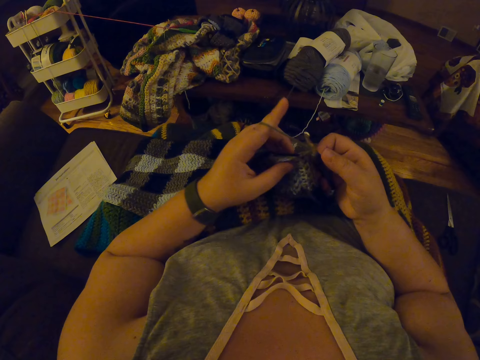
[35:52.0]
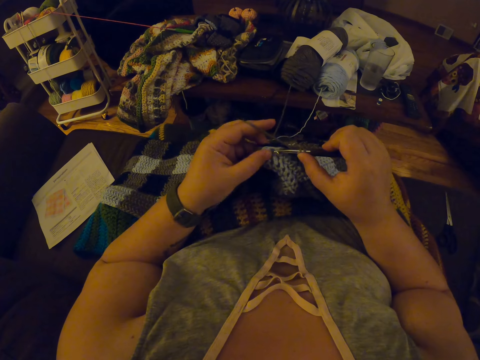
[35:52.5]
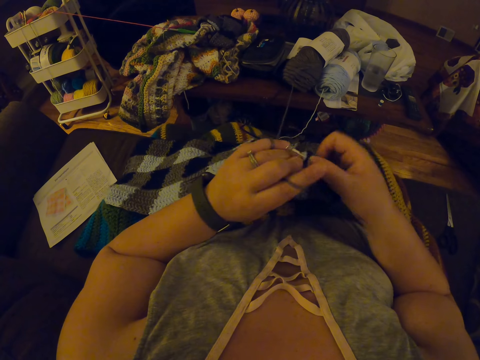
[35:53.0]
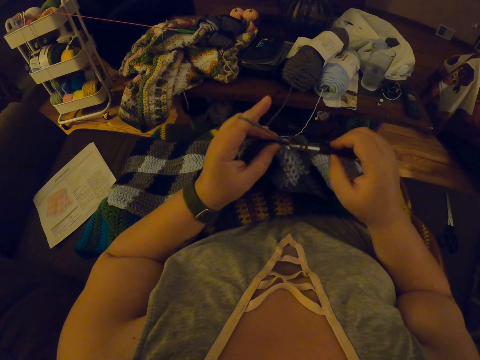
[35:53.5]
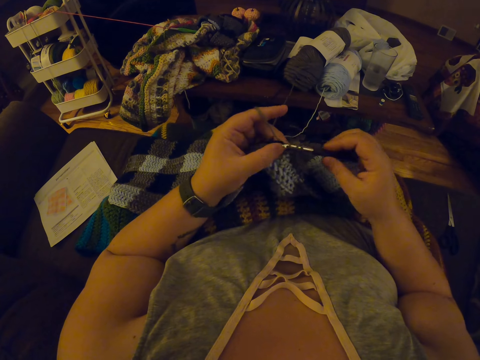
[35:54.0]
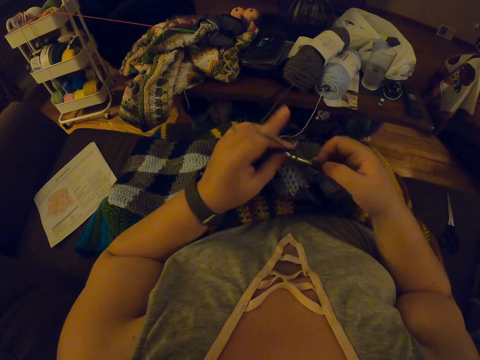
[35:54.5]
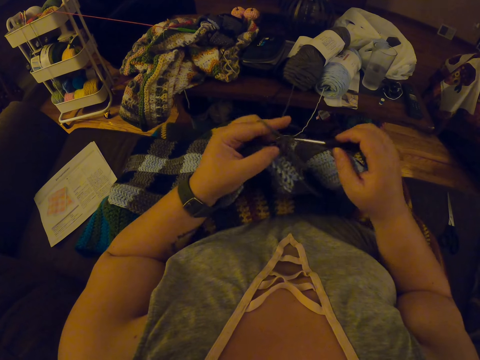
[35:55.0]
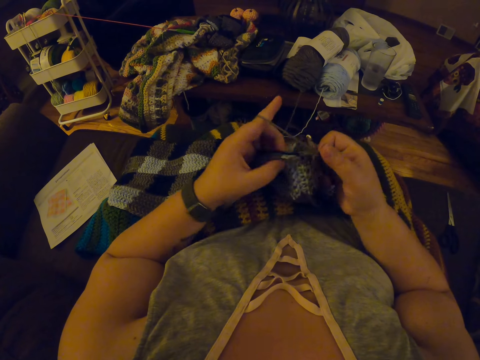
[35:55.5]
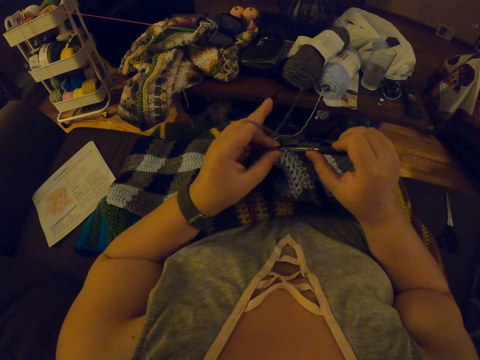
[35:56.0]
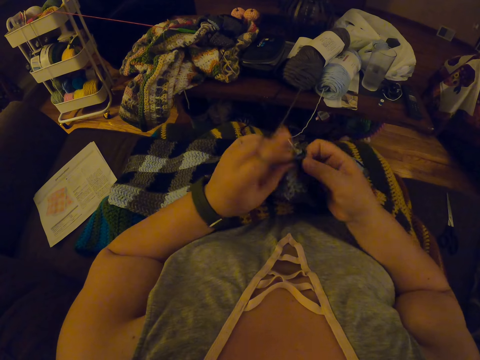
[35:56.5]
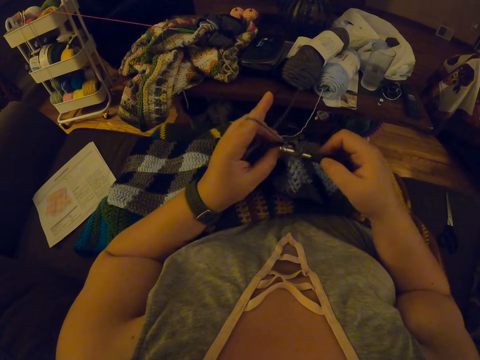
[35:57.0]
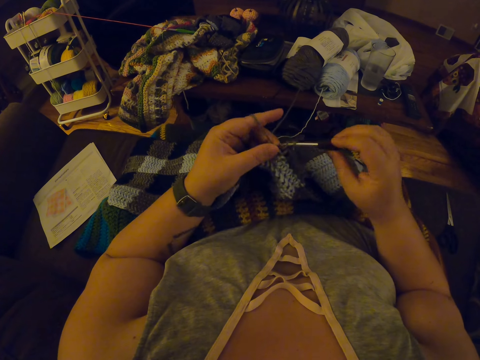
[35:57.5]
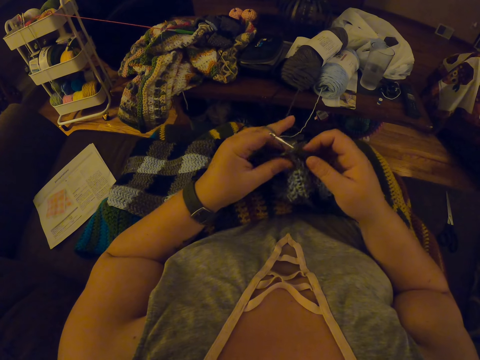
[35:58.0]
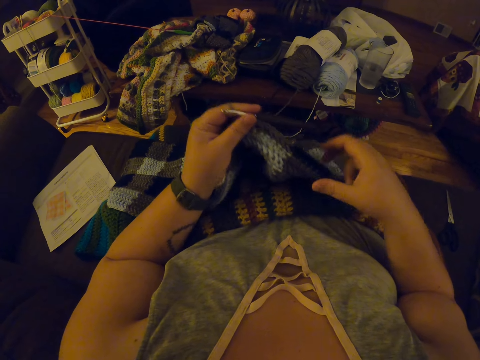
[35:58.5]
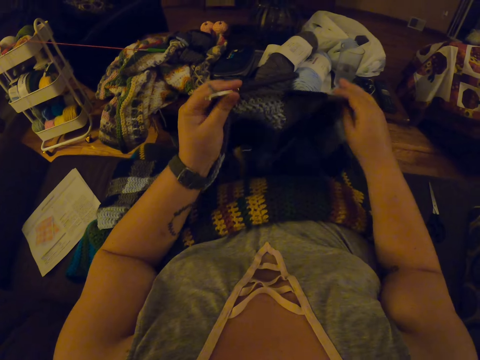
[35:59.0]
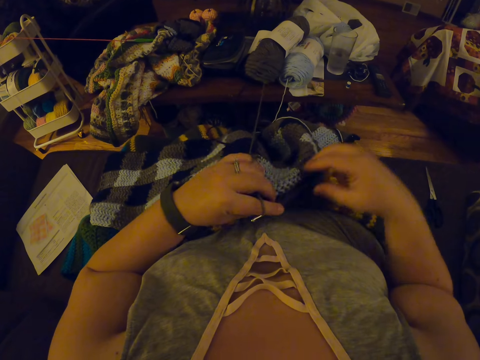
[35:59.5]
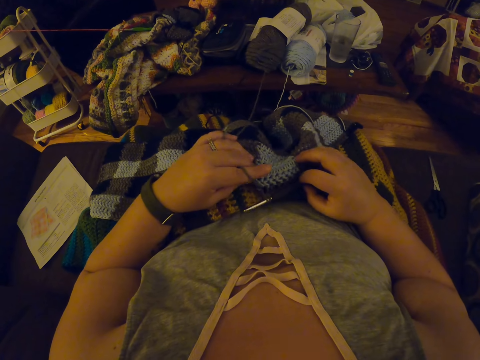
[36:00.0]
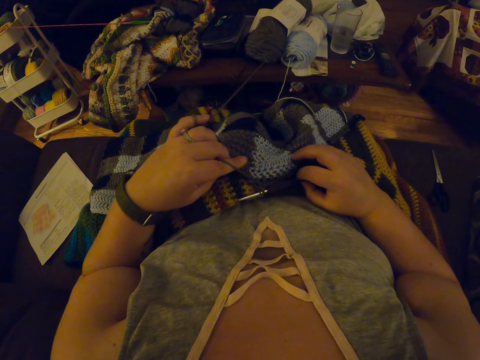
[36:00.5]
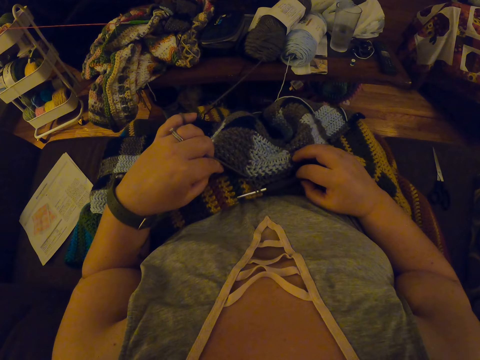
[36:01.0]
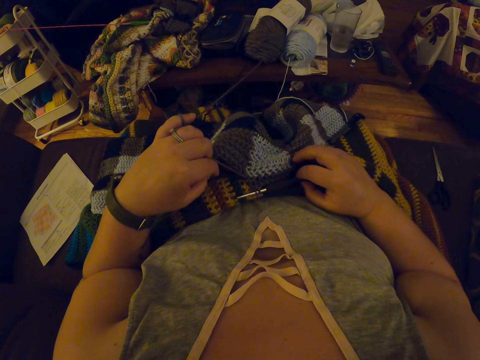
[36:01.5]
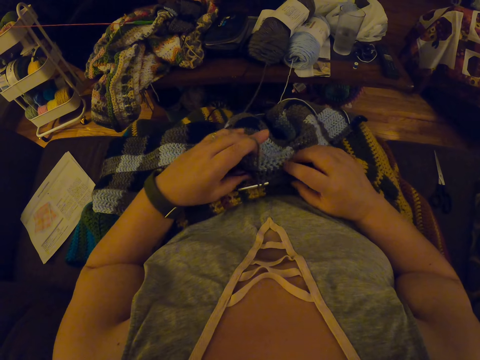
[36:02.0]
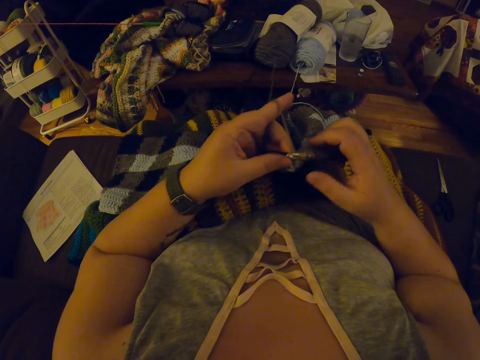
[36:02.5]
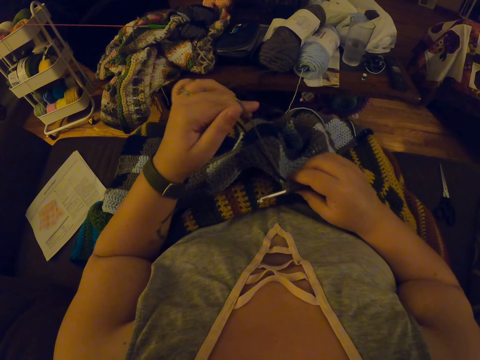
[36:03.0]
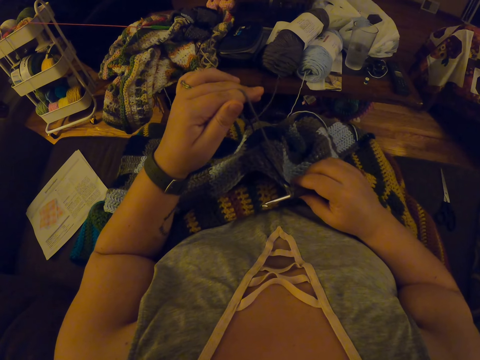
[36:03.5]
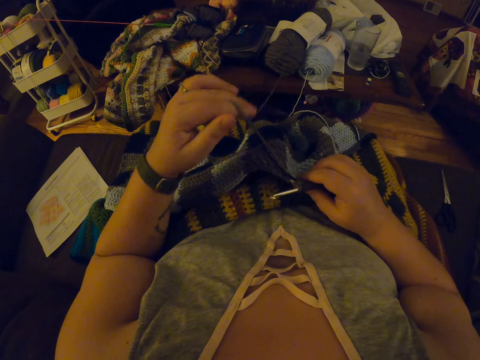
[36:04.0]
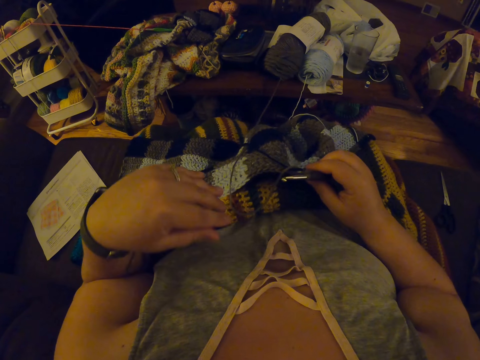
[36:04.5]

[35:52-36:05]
The camera wearer adjusts the edges of a piece of knitted fabric on a lap. They pull out a knitting thread from the piece of knitted fabric.

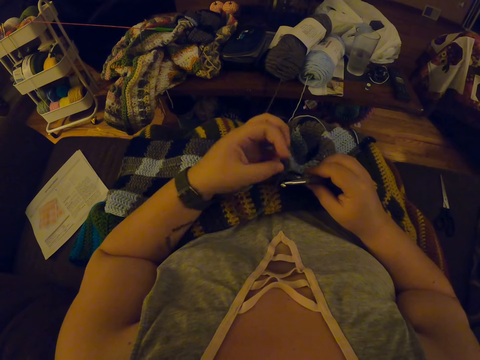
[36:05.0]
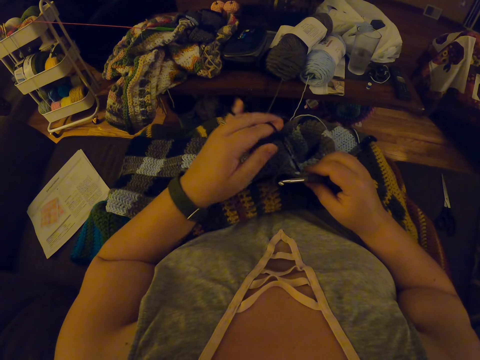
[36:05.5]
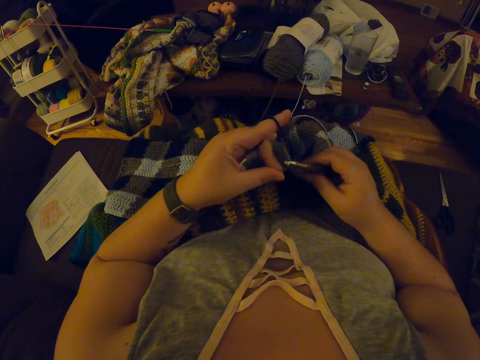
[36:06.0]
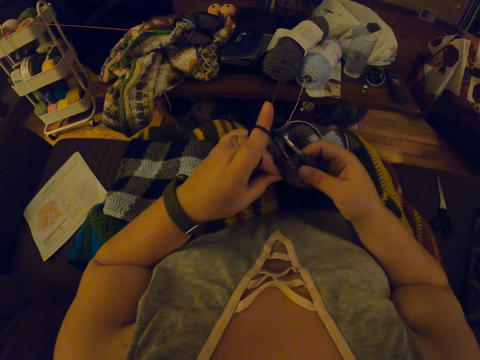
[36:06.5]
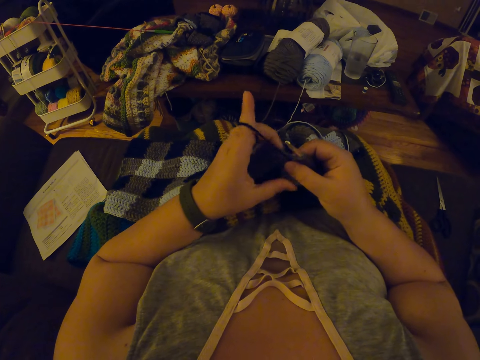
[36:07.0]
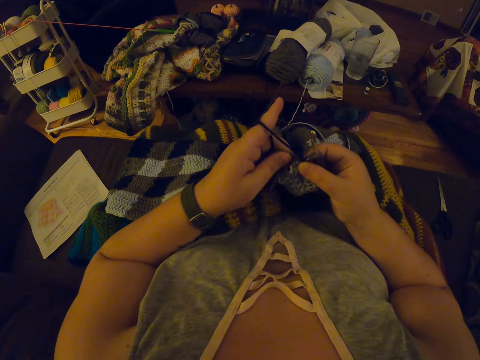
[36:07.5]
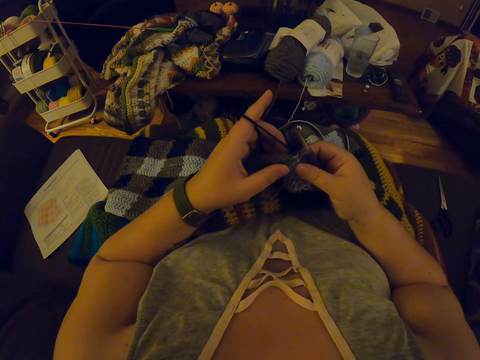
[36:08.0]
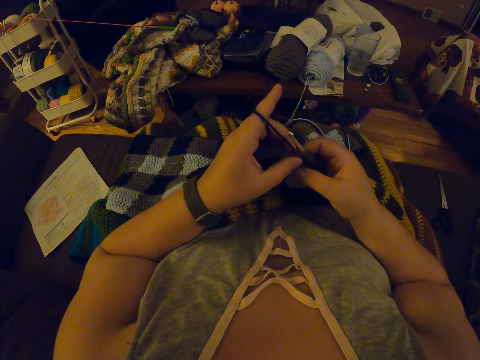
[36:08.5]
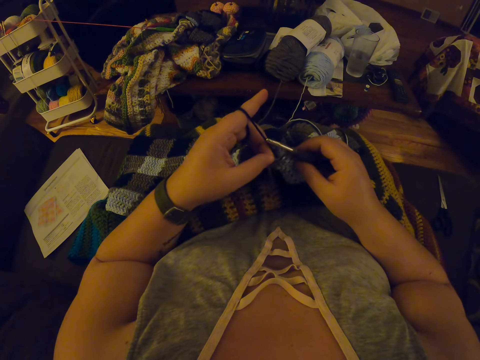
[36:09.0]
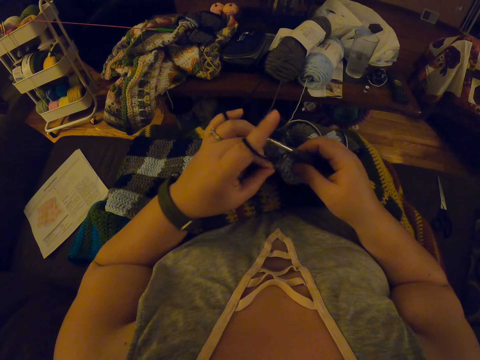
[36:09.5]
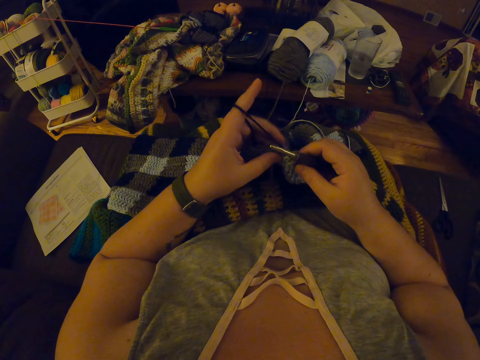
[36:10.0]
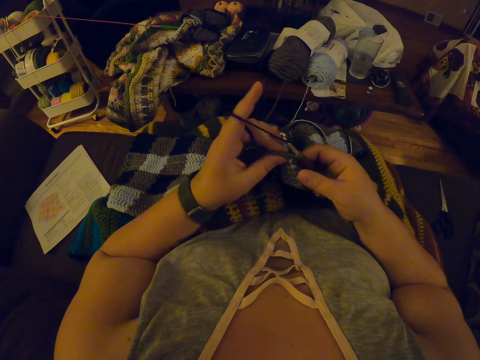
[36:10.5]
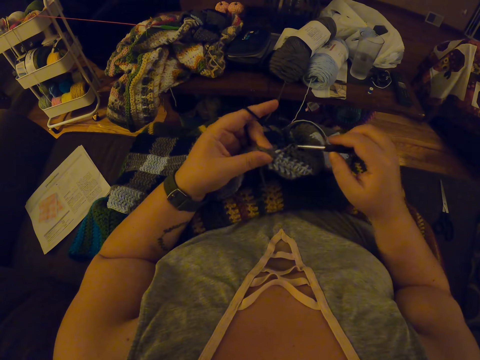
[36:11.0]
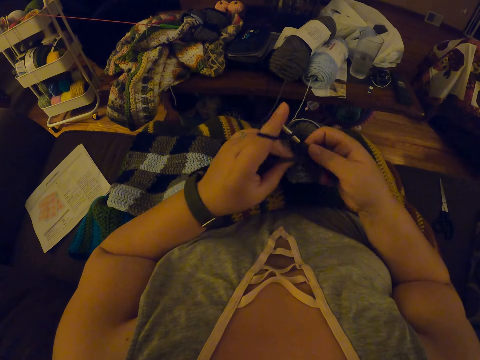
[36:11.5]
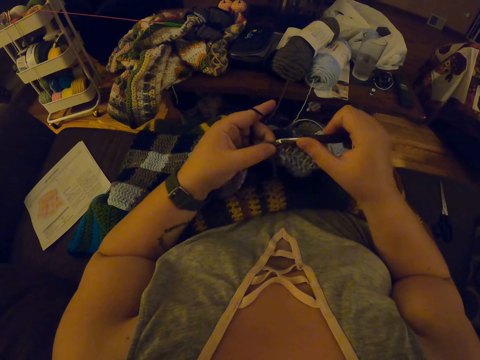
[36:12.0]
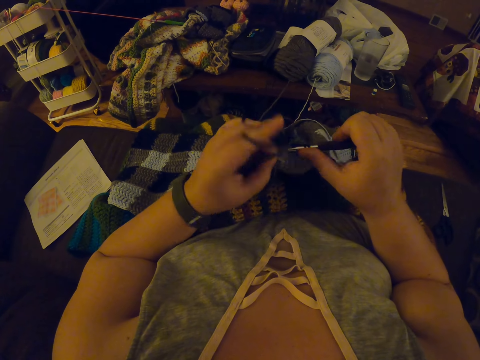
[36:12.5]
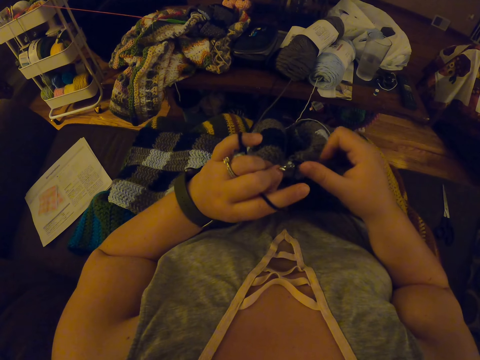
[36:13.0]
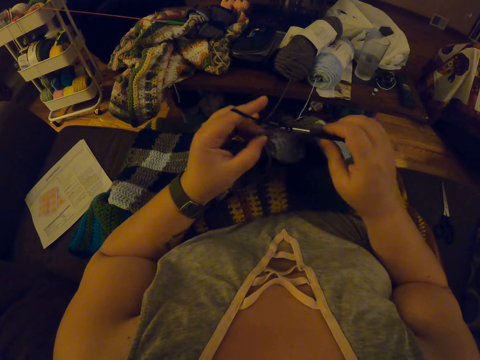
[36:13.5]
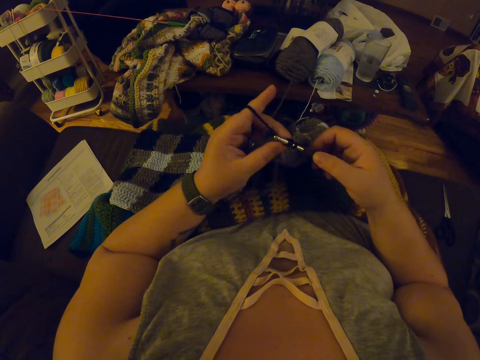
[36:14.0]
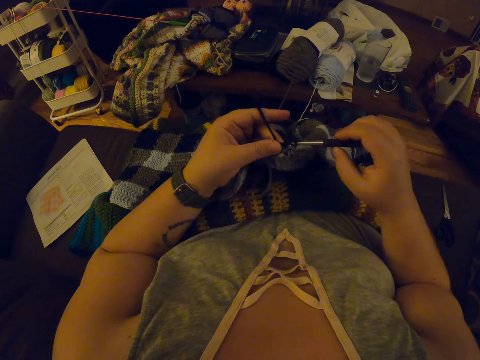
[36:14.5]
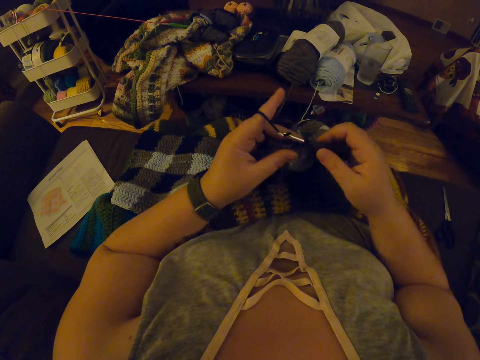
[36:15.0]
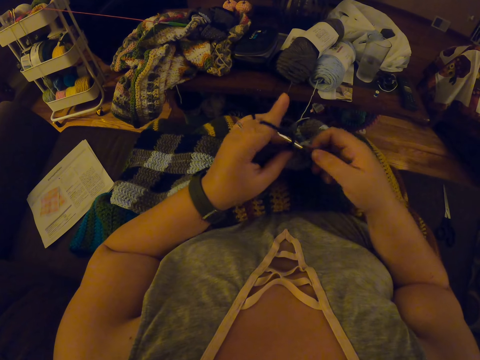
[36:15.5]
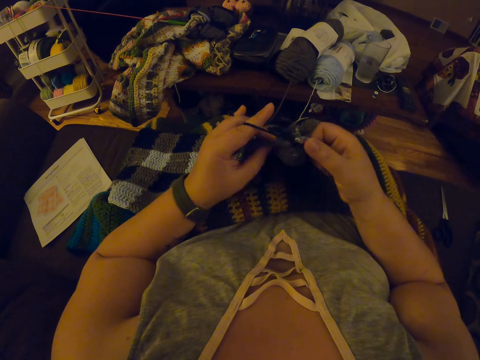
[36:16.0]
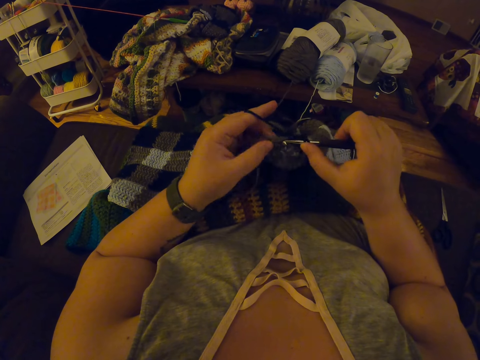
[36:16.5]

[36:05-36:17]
The camera wearer coils a knitting thread on a finger. They knit a piece of fabric with a knitting needle.

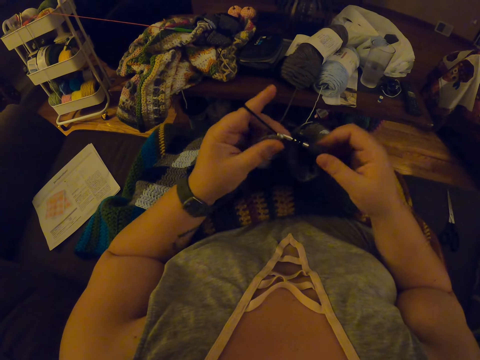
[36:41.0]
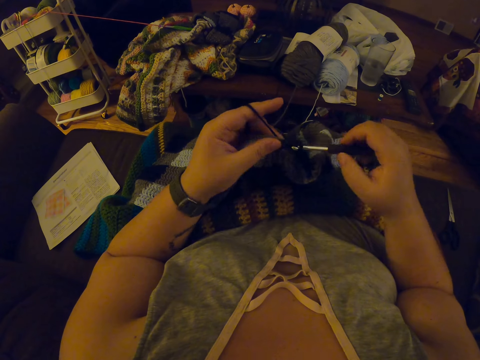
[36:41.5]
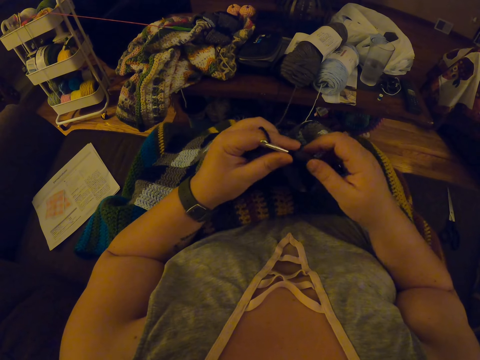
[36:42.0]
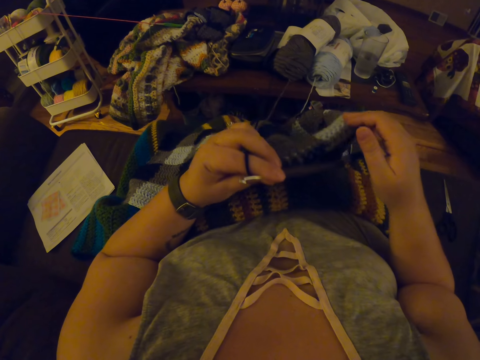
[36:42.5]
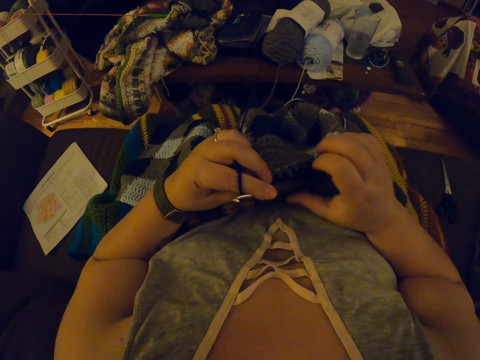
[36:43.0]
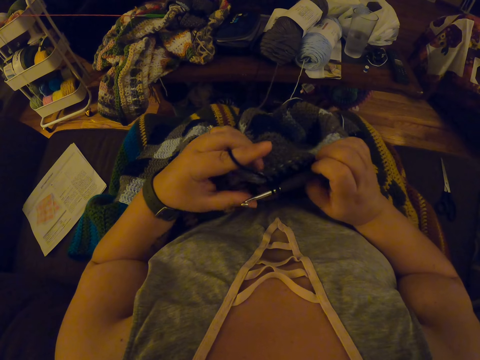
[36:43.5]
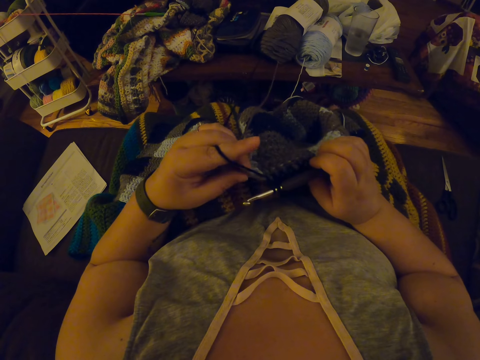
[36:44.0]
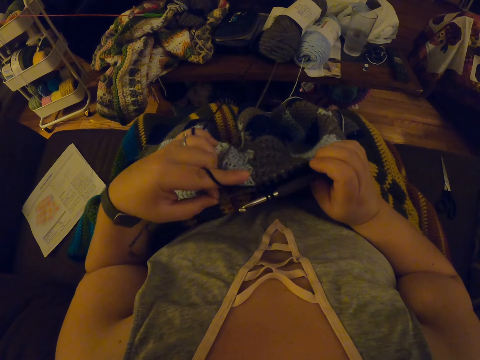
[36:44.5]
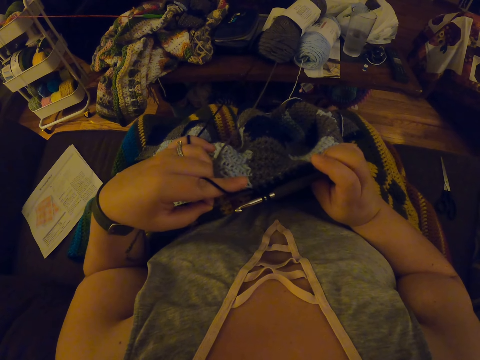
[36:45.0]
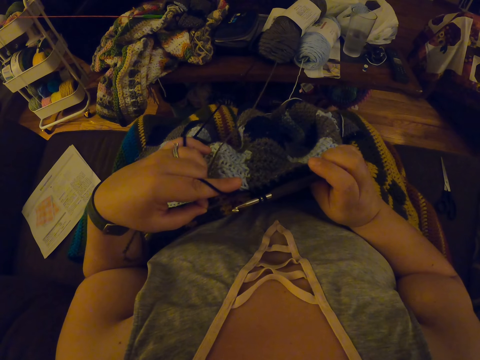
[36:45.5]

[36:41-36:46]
The camera wearer adjusts the crochet. They stretch the garment and check on the garment.
